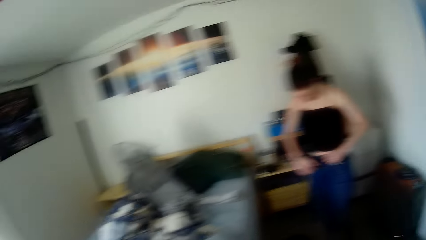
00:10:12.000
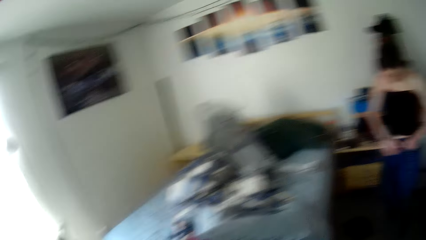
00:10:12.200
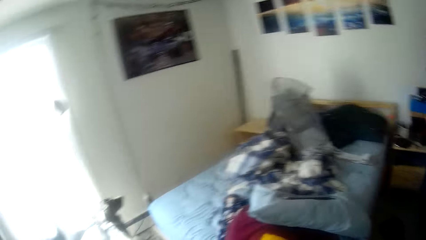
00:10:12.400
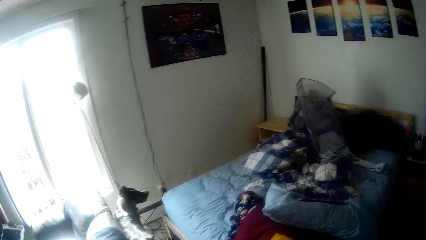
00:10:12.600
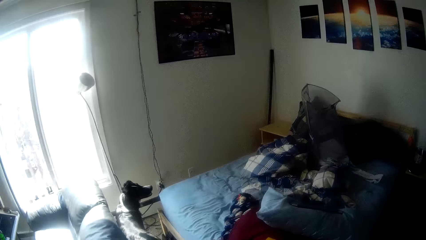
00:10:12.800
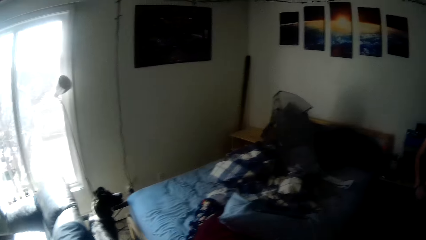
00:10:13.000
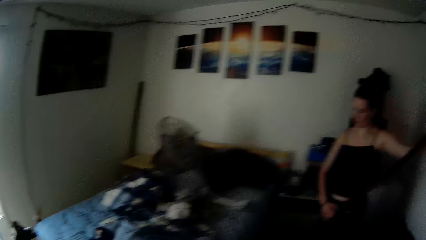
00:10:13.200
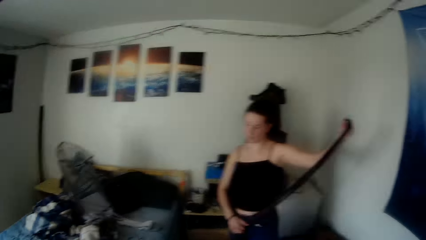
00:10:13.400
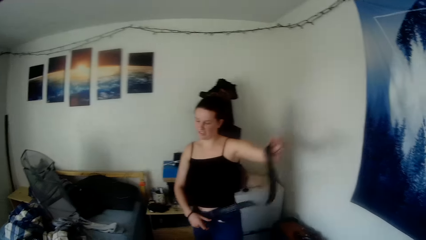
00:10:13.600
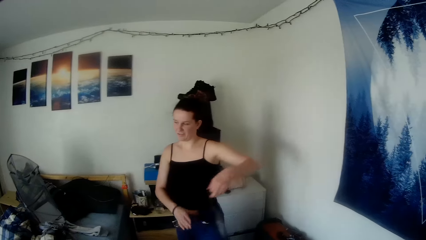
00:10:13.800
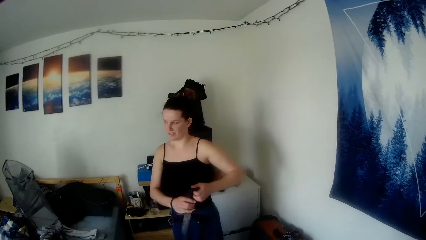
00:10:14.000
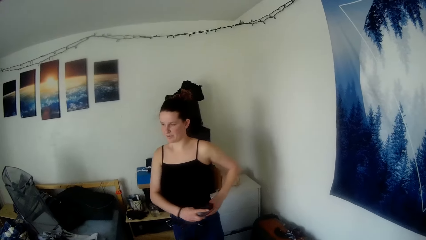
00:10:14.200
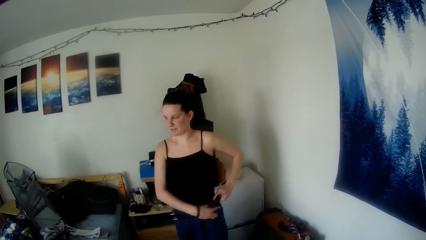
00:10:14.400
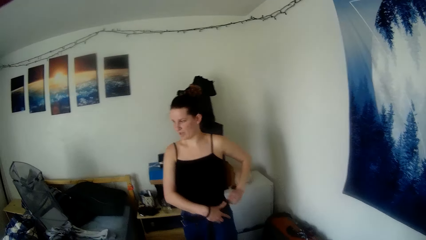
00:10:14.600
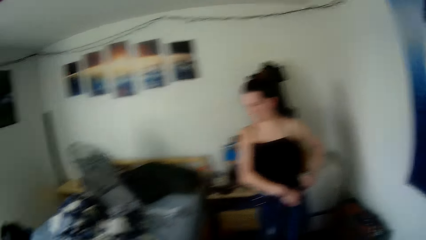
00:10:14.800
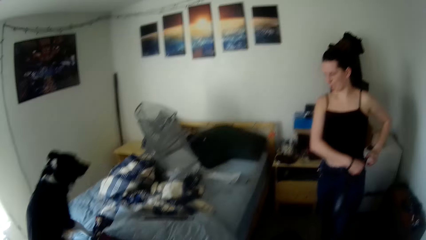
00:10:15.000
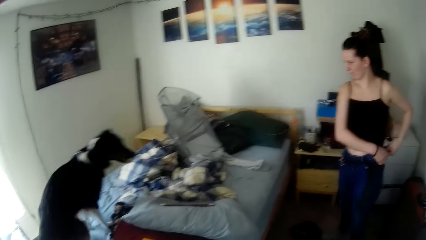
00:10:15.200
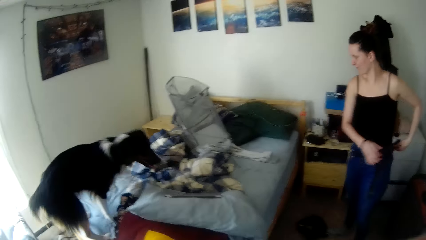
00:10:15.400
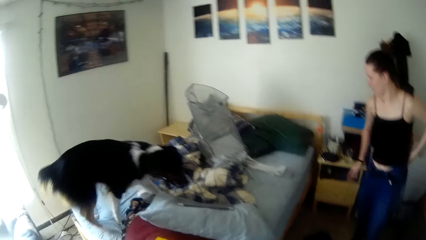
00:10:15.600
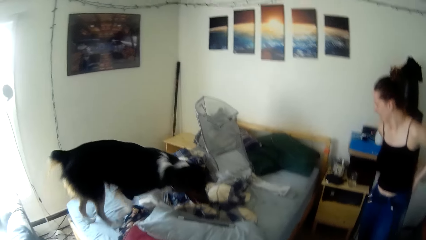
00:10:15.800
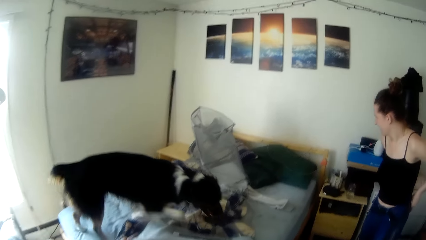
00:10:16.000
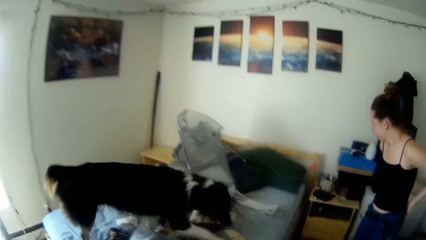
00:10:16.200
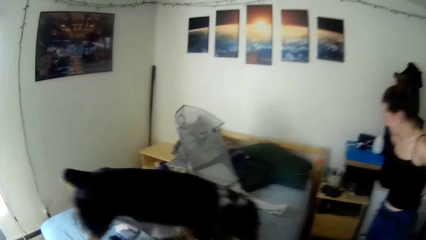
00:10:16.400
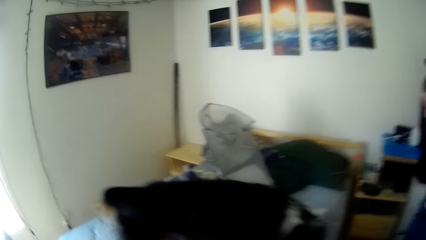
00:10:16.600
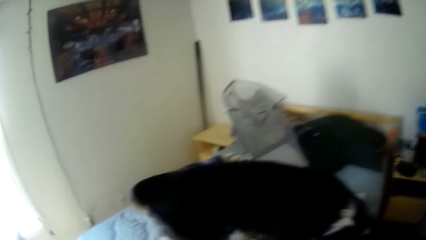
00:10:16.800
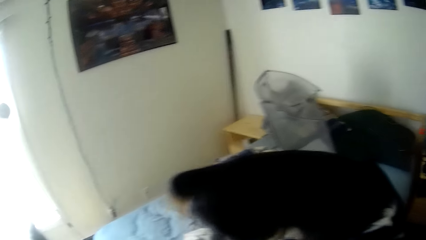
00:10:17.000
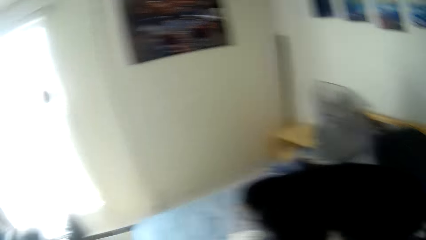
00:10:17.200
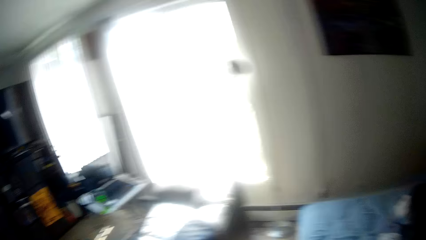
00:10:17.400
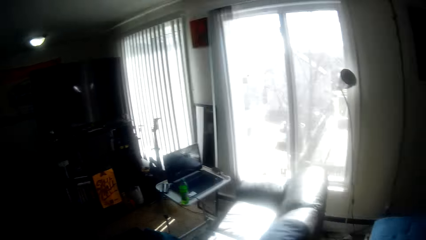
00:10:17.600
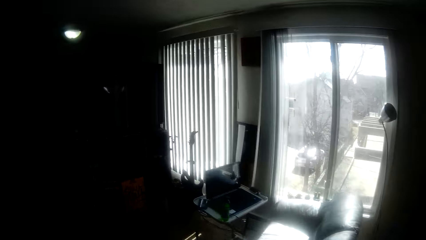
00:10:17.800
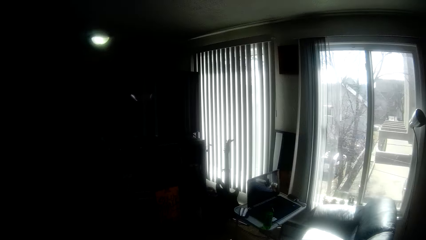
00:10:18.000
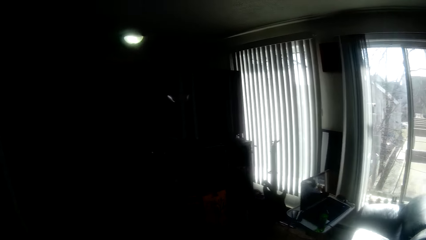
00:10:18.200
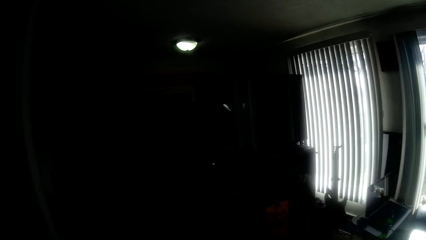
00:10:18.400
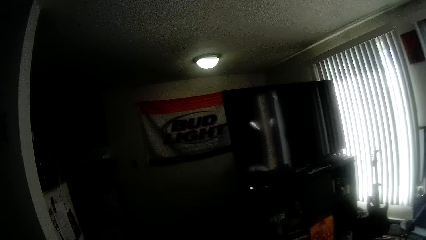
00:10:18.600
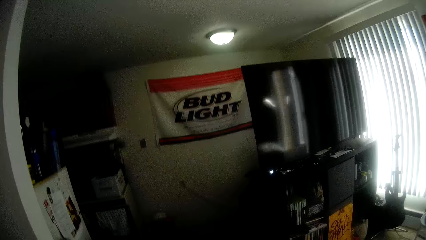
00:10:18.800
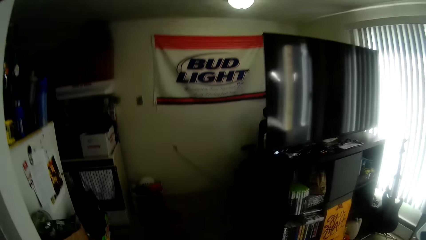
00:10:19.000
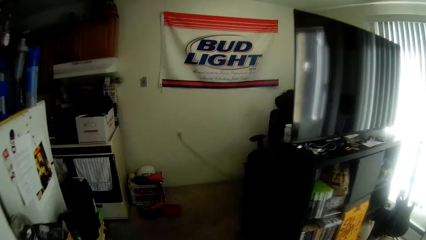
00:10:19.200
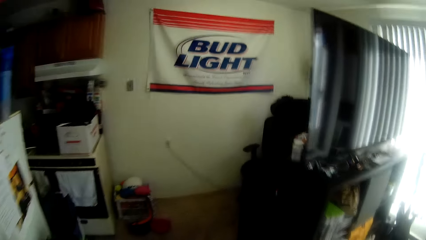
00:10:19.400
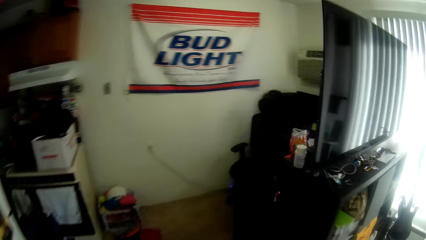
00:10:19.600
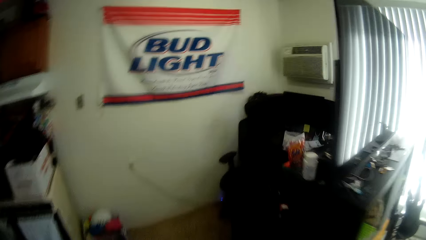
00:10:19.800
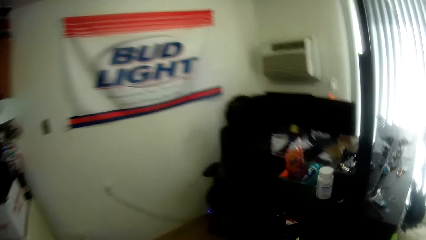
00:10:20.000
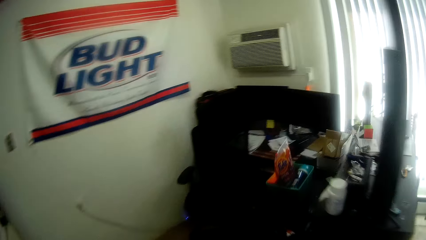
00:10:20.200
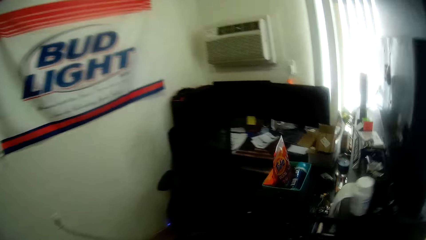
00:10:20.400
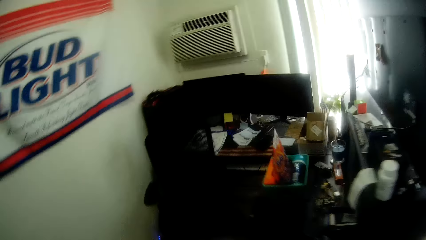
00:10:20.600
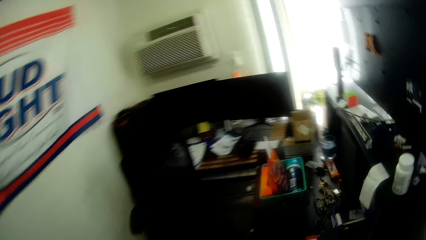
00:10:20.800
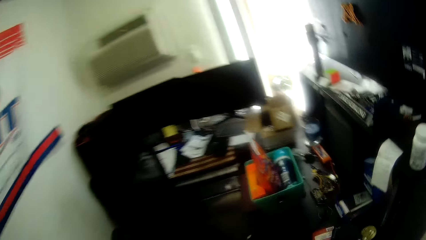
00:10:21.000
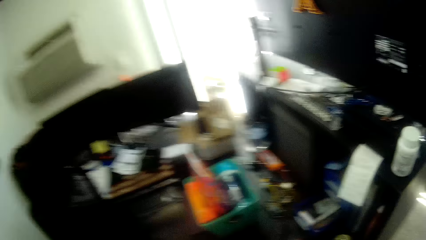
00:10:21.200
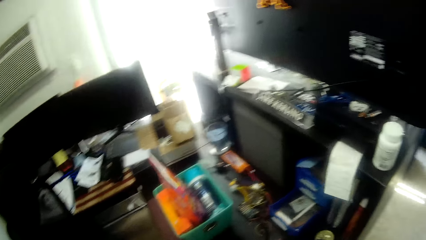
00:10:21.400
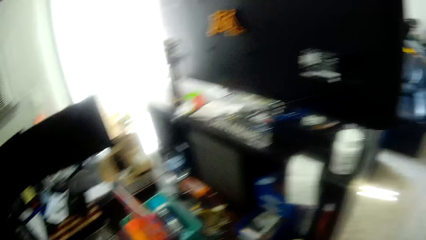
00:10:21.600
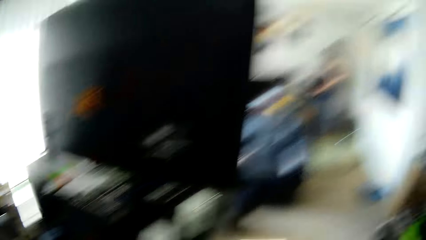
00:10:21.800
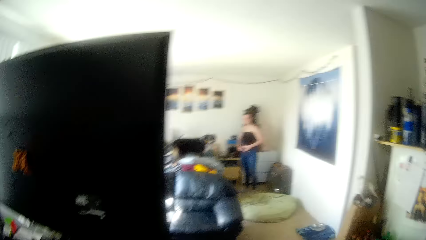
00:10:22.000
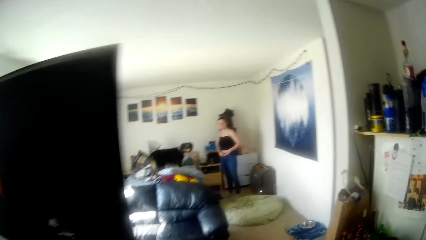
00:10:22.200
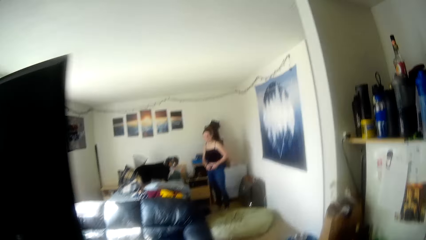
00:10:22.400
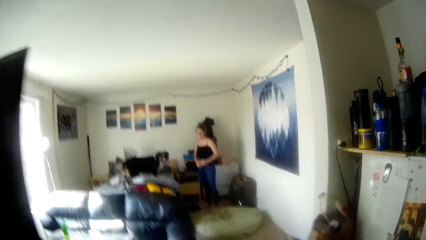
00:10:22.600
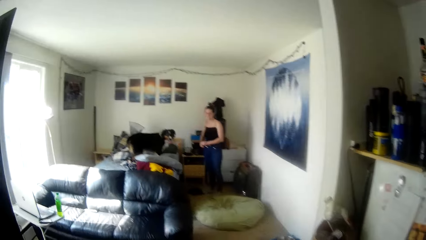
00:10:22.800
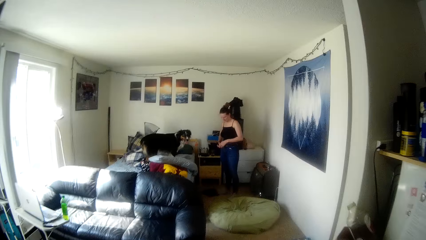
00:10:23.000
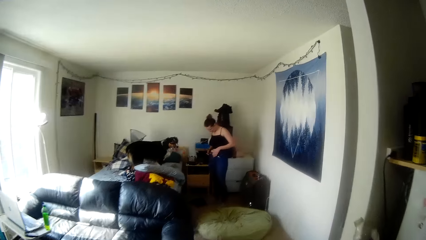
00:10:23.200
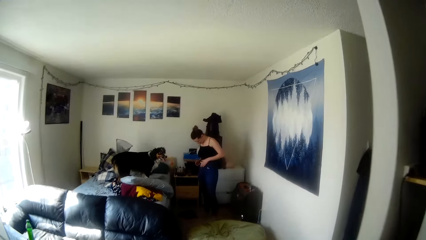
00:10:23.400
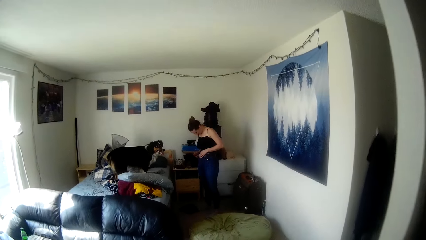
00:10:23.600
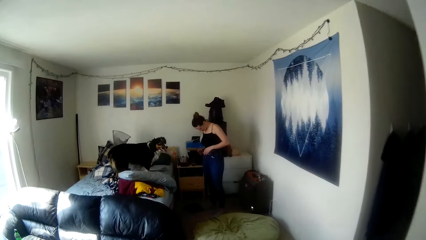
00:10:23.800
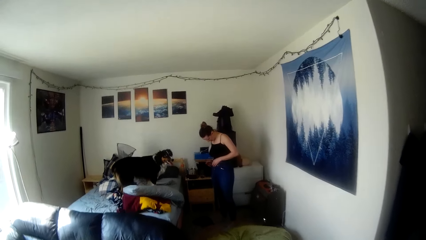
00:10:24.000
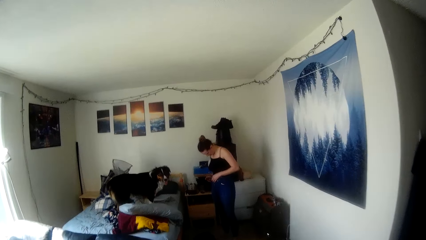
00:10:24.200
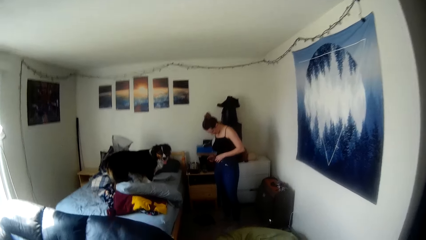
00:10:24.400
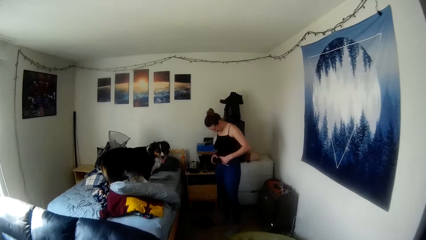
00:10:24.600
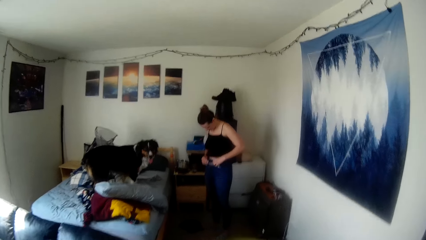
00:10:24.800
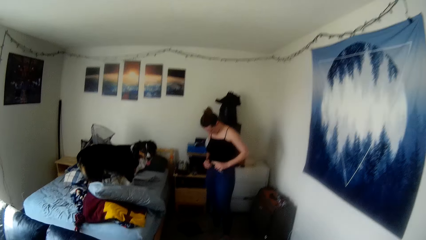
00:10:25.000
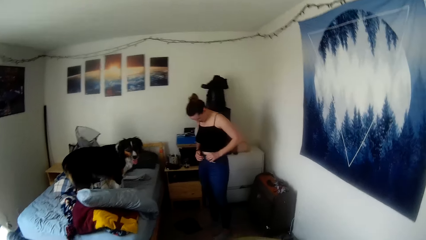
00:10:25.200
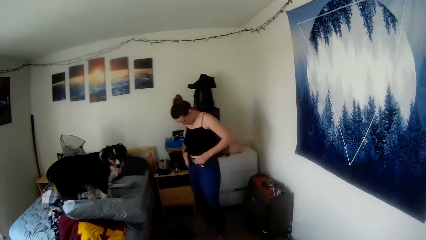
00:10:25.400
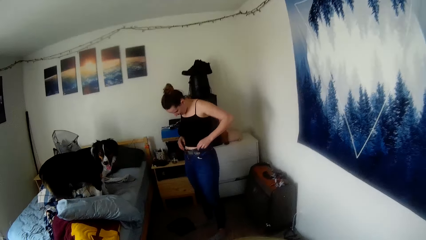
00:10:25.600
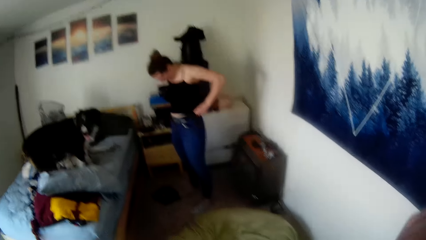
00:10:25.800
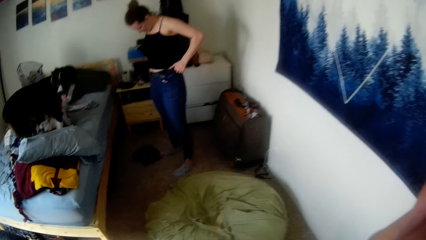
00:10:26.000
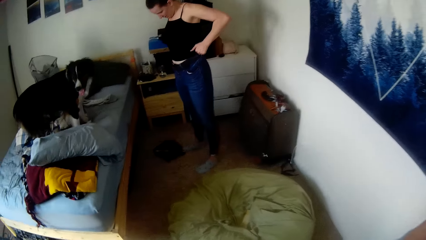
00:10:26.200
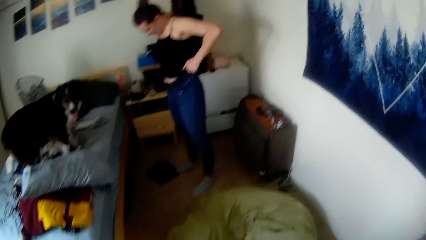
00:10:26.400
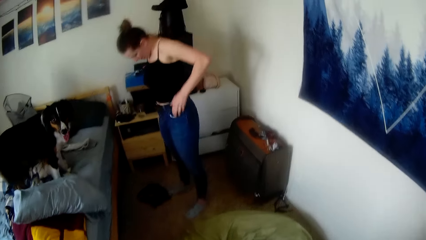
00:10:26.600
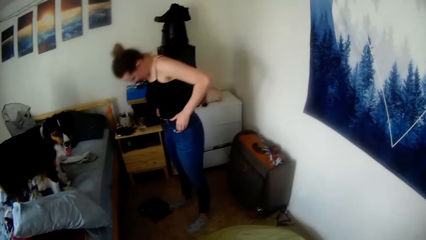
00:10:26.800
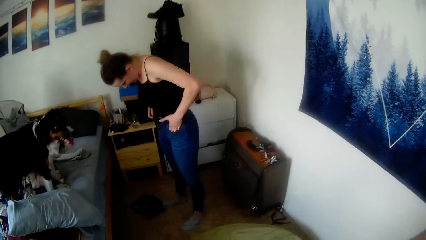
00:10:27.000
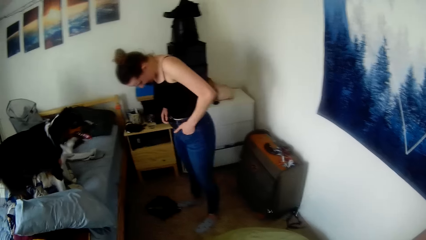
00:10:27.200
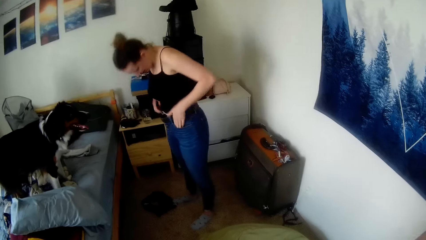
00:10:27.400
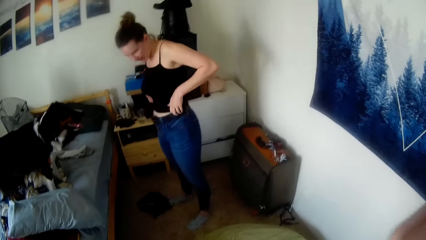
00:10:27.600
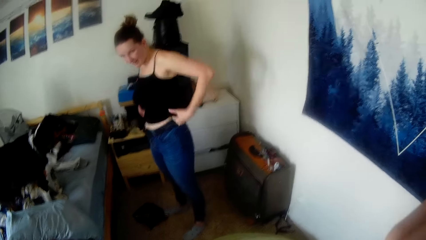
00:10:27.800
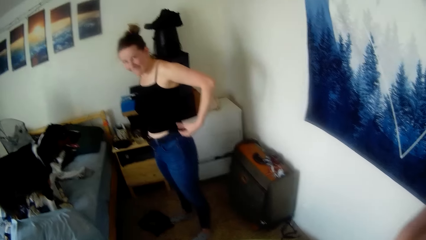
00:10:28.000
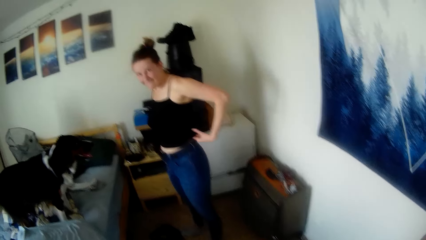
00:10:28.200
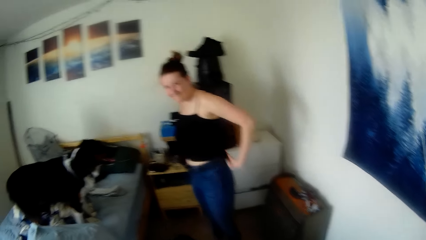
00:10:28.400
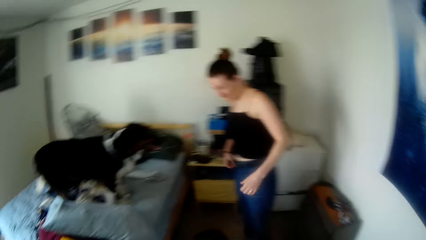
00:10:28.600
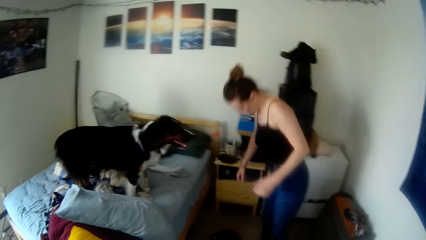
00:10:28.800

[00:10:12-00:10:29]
A lady wears the belt. The camera wearer walks closer to the lady. They walk back in the room. They stare at the back of the TV. They walk back. The lady wears the belt. The camera wearer walks towards the lady. They stand. They stare at the lady.
